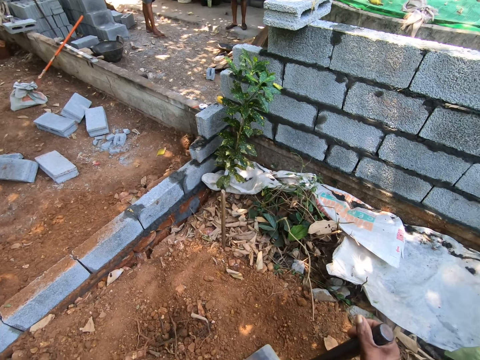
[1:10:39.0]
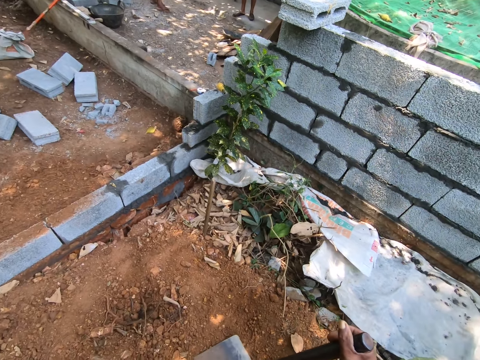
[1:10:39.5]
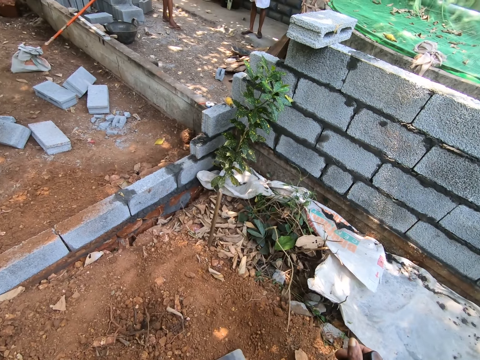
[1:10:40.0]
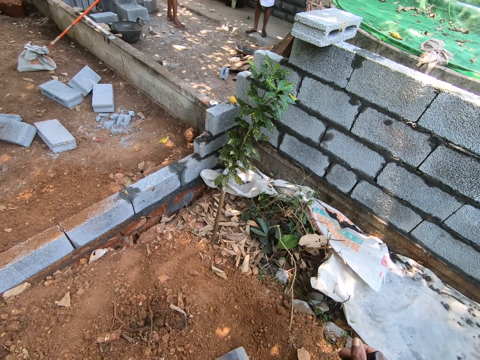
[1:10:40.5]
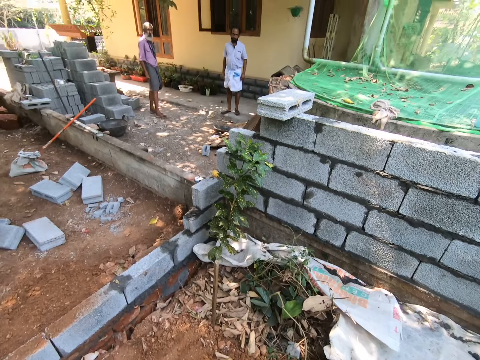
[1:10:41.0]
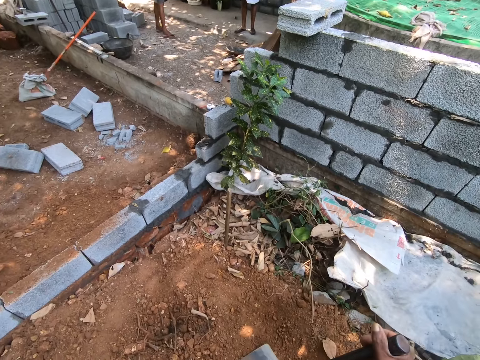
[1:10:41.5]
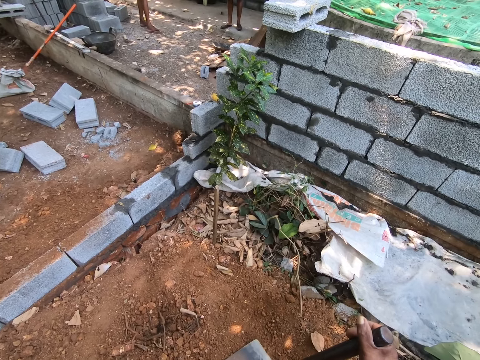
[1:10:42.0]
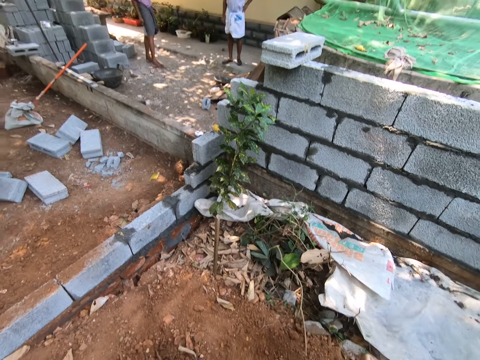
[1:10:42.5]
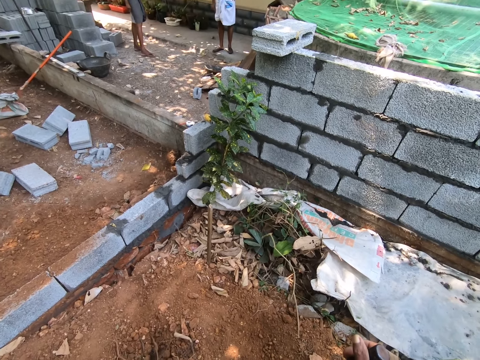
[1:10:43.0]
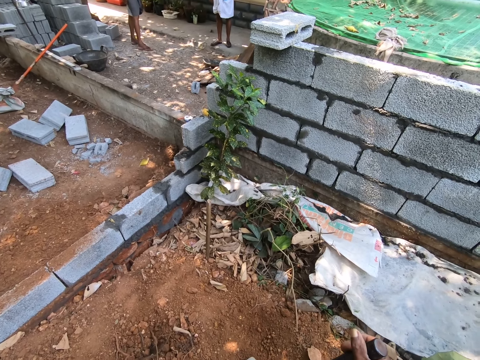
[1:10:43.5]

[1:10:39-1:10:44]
The camera wearer looks around.

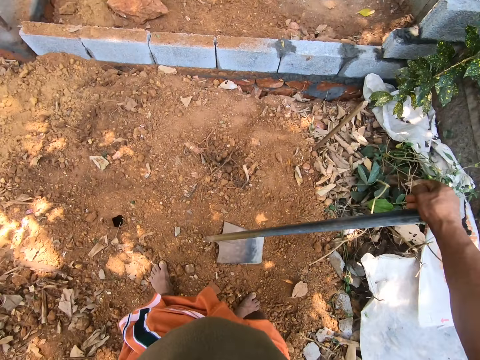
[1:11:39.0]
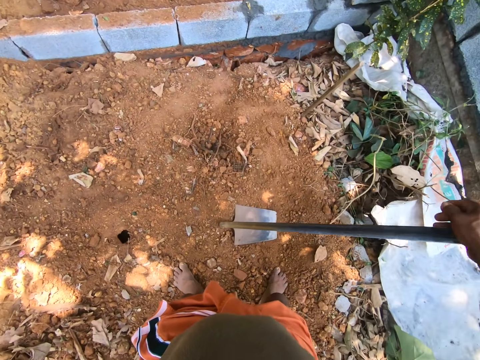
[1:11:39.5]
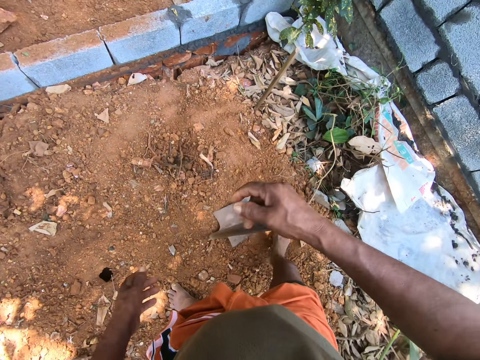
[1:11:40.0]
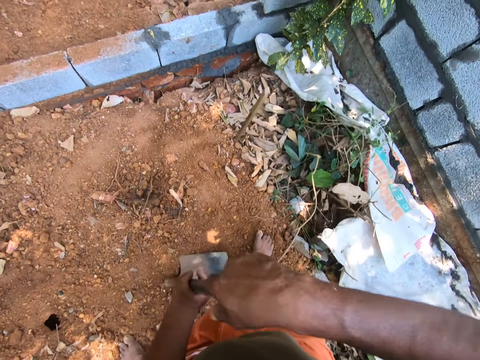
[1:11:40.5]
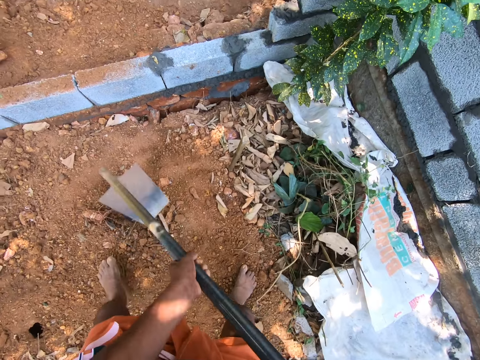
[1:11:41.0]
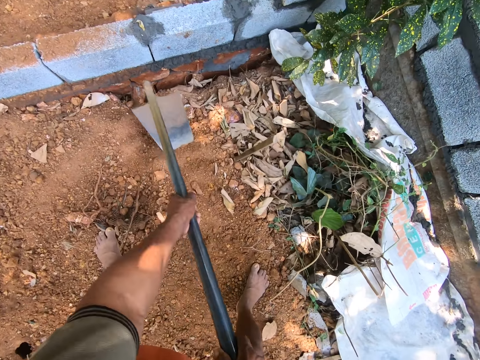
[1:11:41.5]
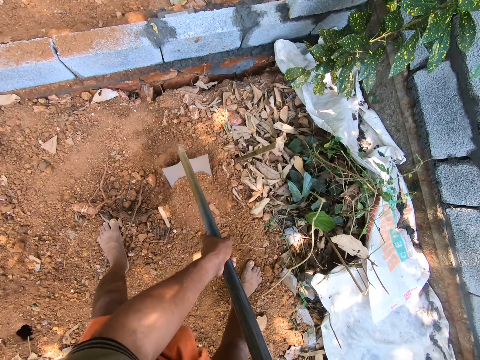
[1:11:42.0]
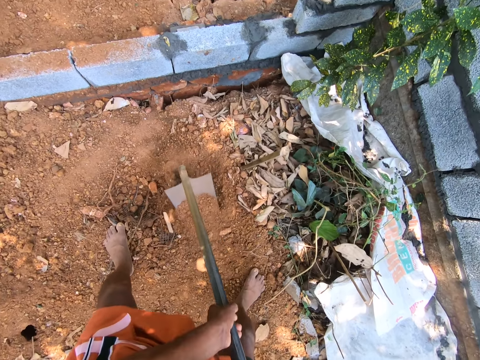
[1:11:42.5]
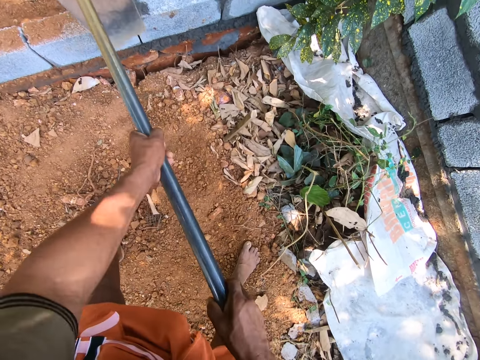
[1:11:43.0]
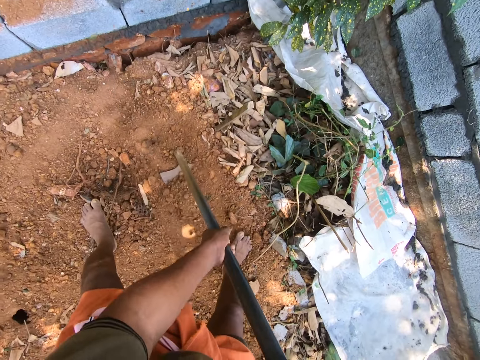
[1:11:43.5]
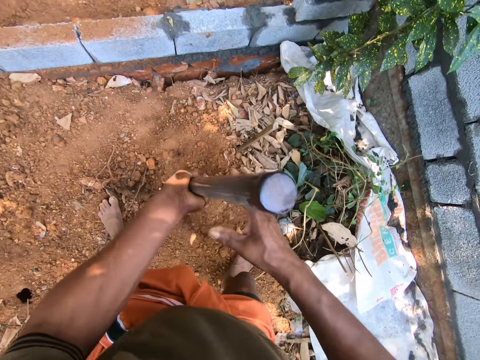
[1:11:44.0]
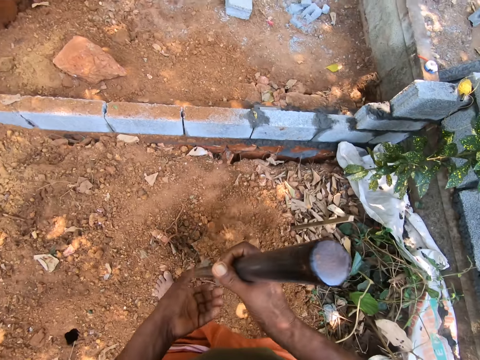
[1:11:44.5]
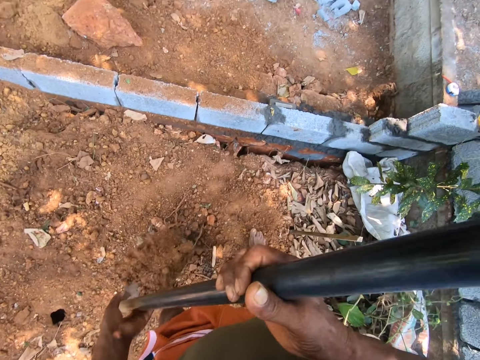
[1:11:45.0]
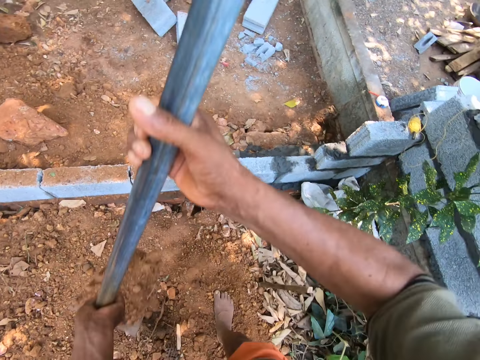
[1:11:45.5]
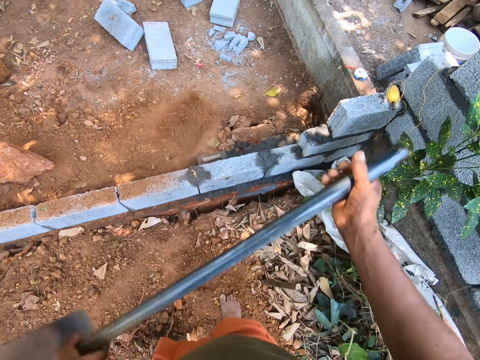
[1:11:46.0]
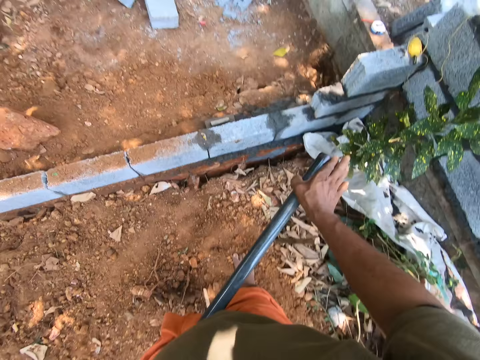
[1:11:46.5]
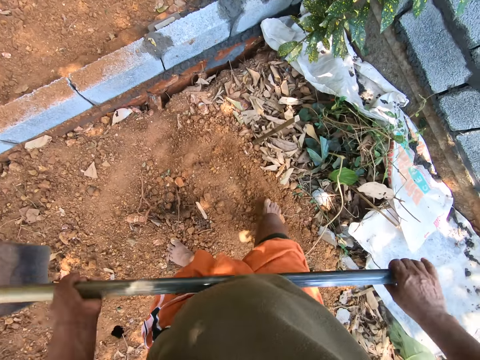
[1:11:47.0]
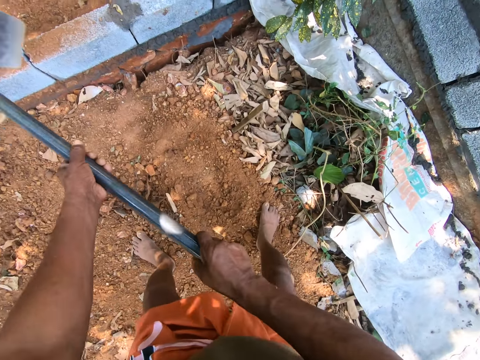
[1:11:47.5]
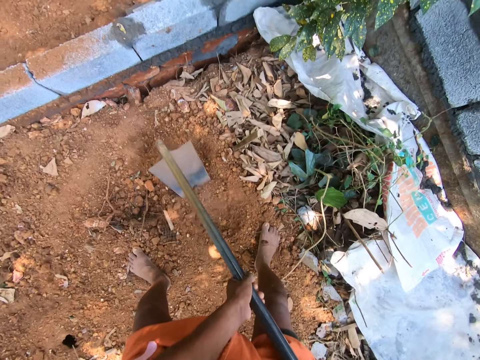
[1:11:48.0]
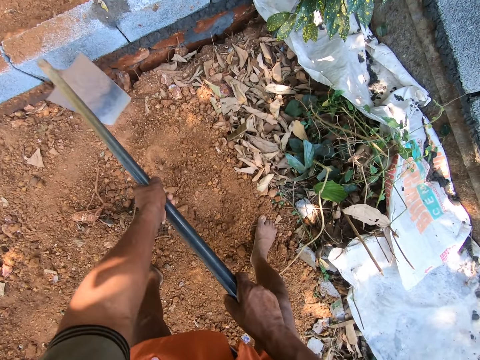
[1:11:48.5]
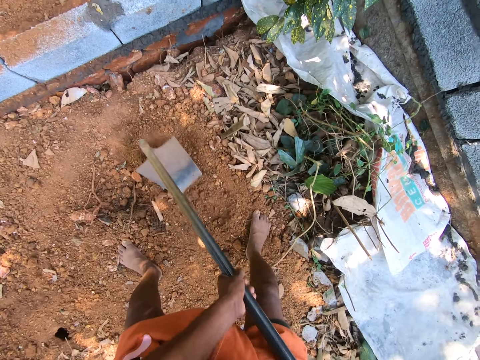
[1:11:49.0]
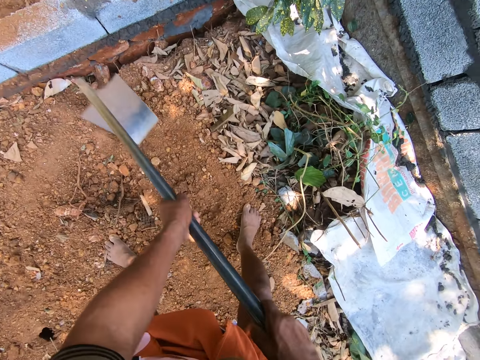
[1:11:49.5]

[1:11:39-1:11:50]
The camera wearer holds the shovel with both hands. They dig with a hoe. They clear the land with the shovel with both hands. They scoop soil with the hoe. They pack the sand with the shovel with both hands. They pour the sand on the land beyond the wall with the shovel with both hands. They dig with the hoe. They clear the land with the shovel with both hands.

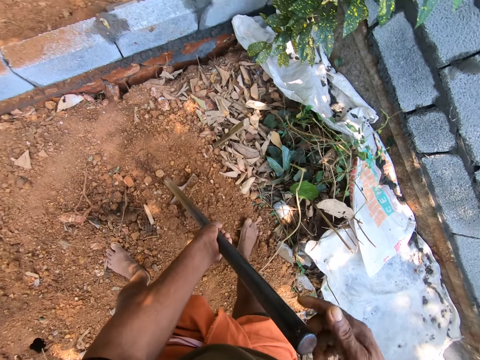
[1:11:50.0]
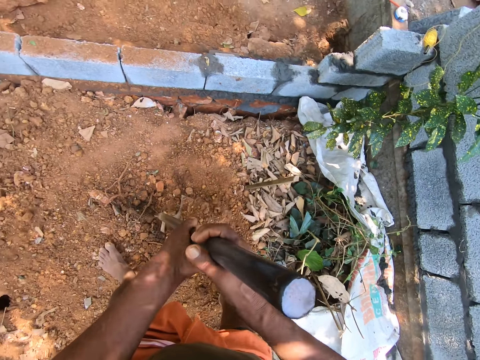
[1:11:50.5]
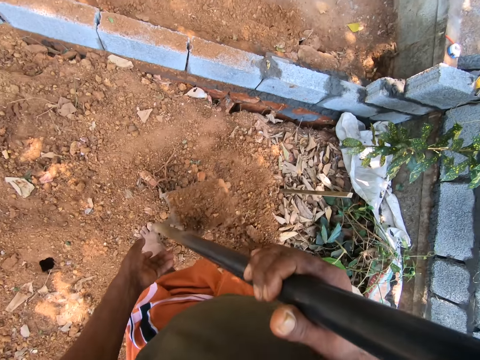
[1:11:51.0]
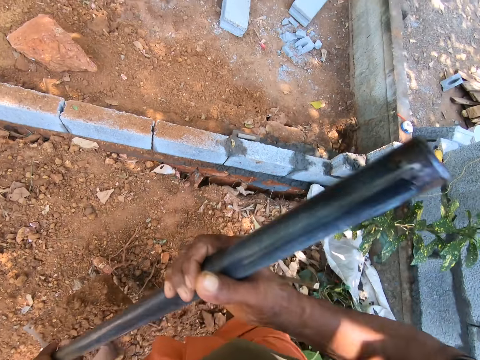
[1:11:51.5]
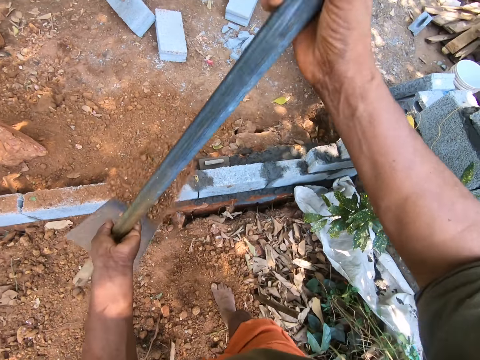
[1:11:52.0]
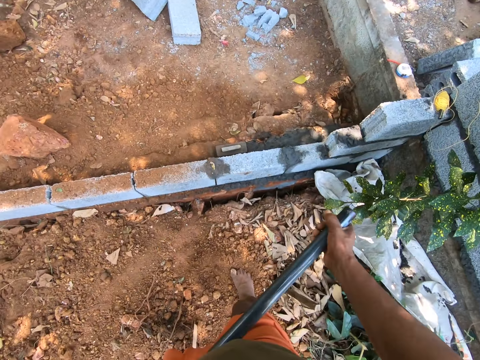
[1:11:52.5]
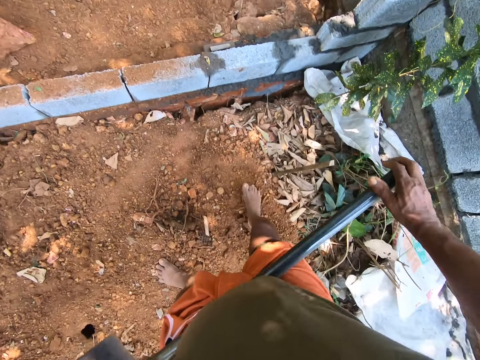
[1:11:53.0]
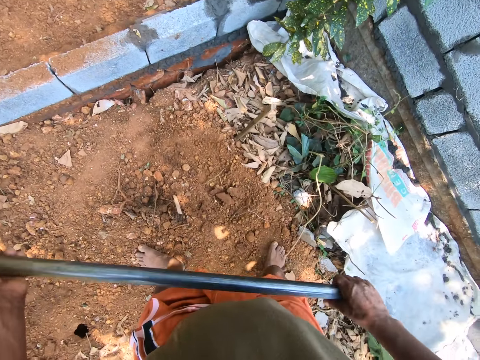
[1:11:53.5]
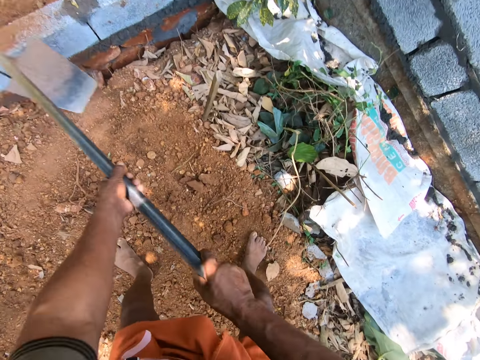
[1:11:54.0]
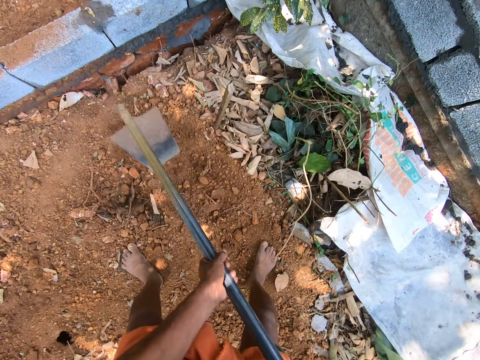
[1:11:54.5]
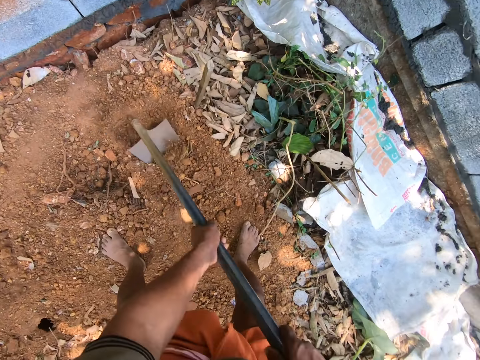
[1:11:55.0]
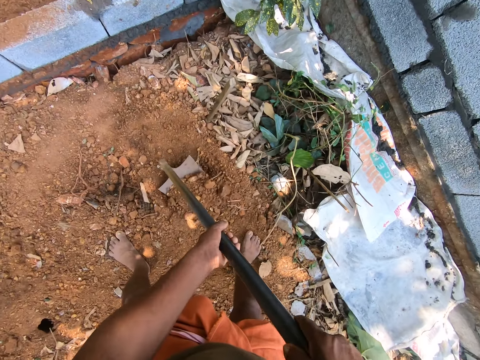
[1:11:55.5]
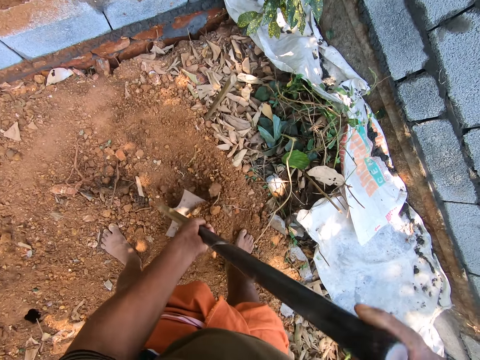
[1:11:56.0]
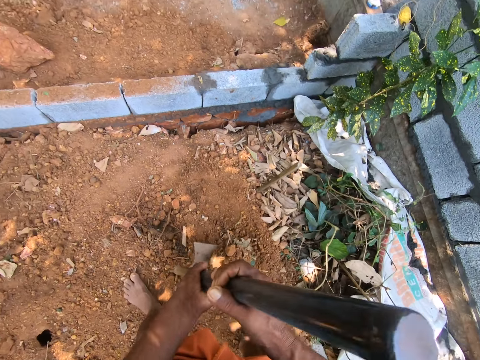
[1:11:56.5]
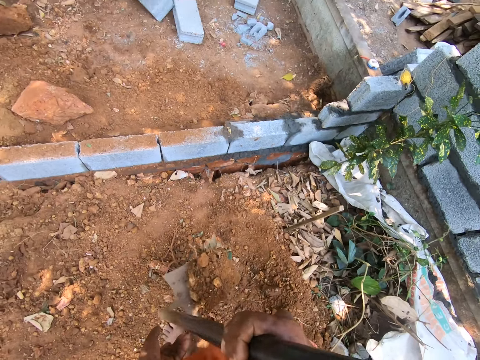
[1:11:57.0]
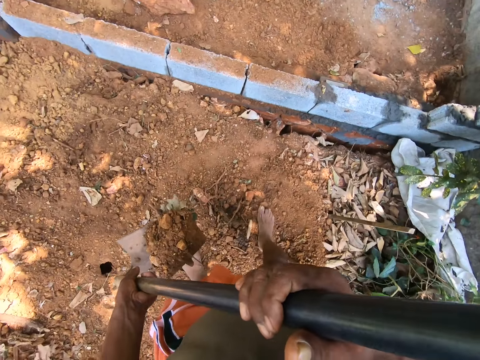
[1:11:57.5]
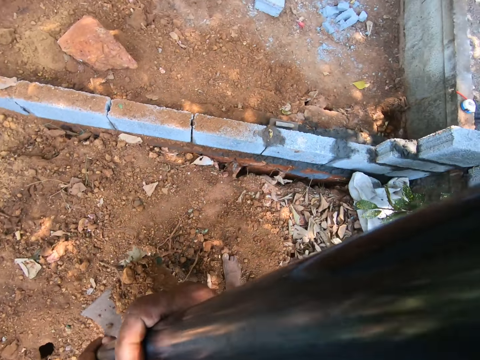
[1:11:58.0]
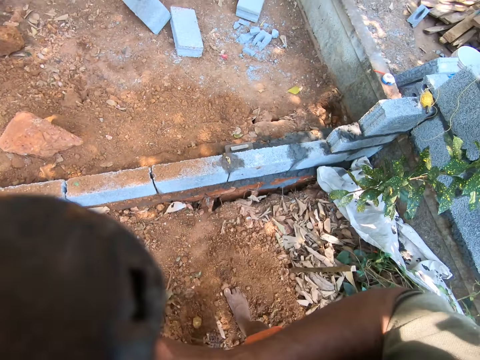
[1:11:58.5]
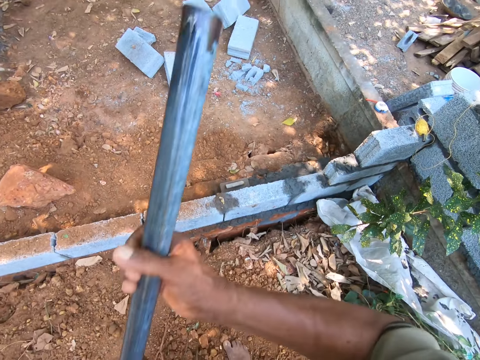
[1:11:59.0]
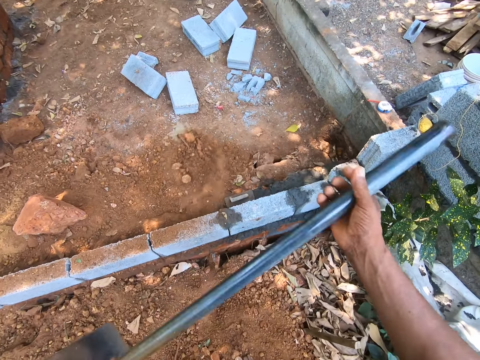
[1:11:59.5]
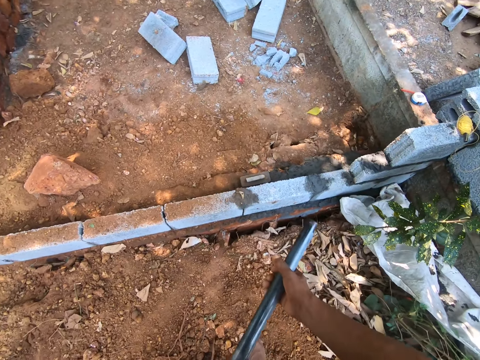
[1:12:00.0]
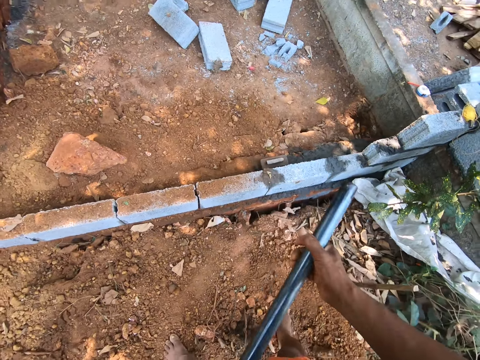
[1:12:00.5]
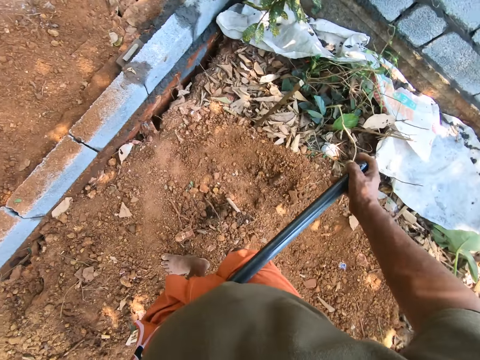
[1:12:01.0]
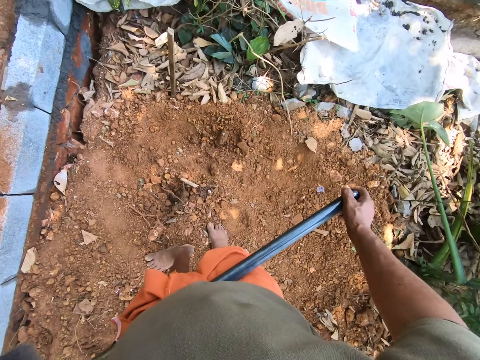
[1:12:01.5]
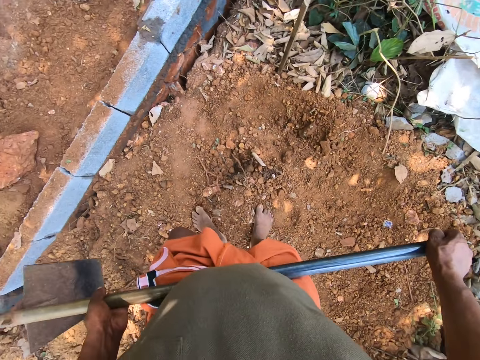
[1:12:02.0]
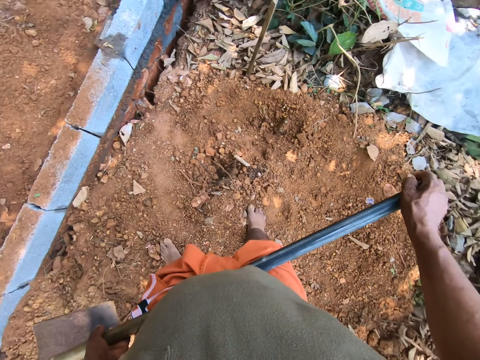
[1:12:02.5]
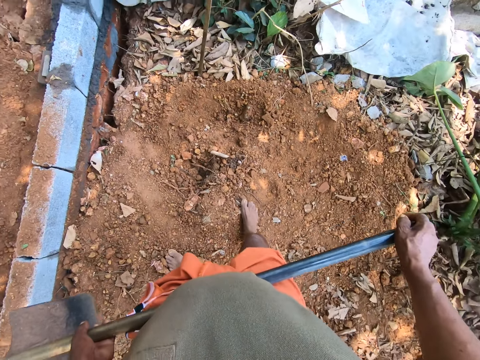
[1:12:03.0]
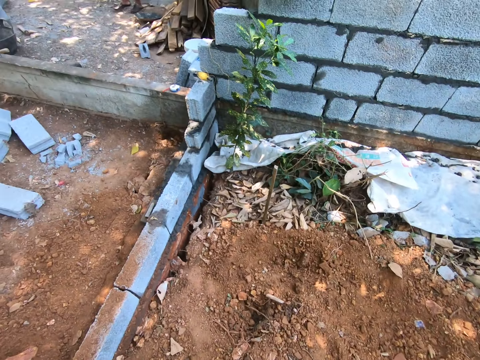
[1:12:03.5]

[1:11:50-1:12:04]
The camera wearer scoops soil with the hoe. They pack the sand with the shovel with both hands. They pour the sand on the land beyond the wall with the shovel with both hands. They dig with the hoe. They clear the land with the shovel with both hands. They scoop soil with the hoe. They pack the sand with the shovel with both hands. They pour the sand on the land beyond the wall with the shovel with both hands. They look around.
